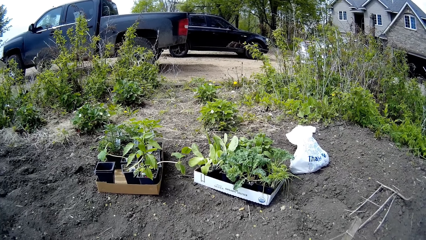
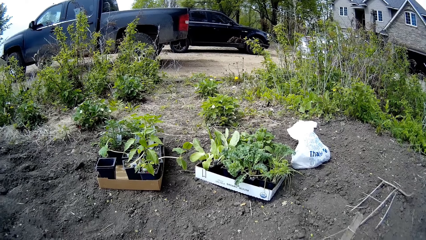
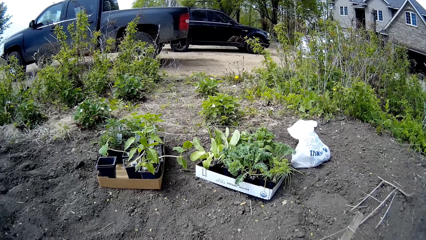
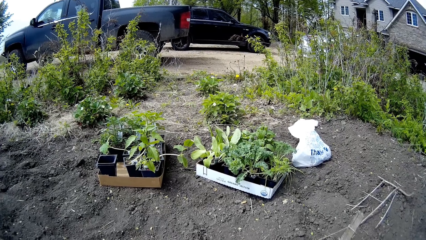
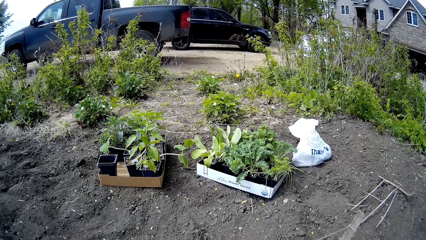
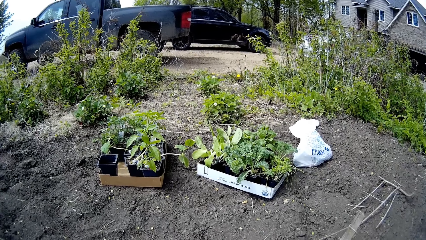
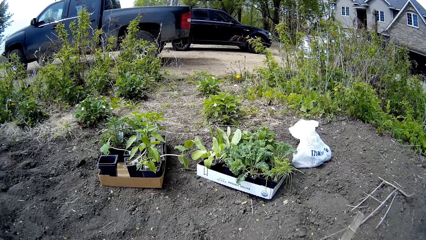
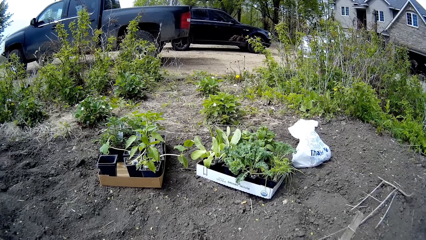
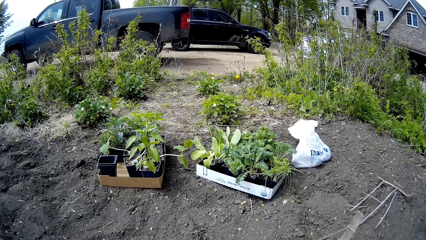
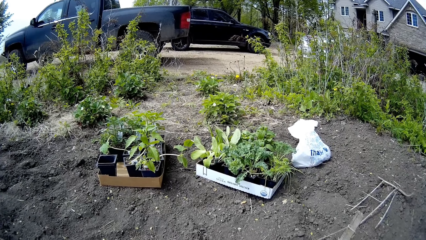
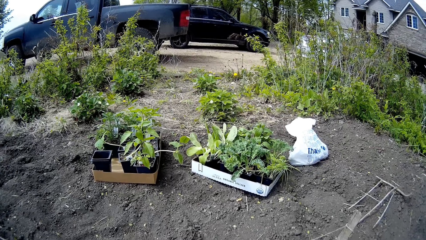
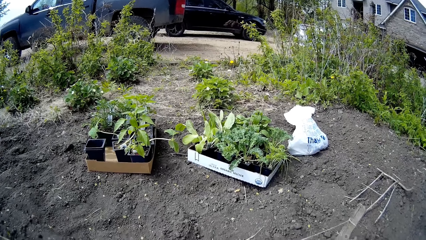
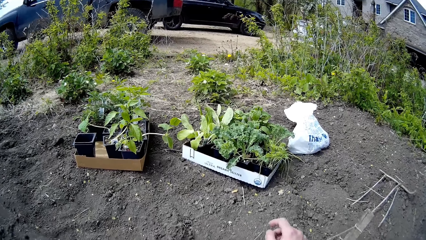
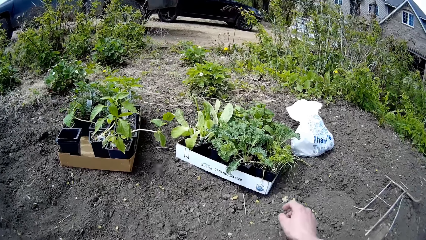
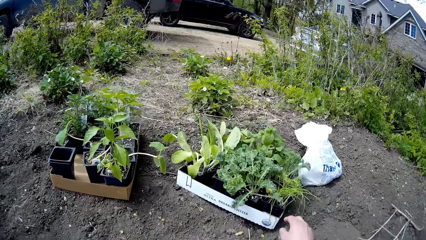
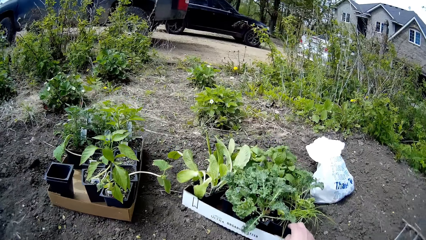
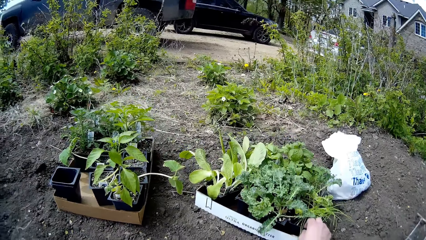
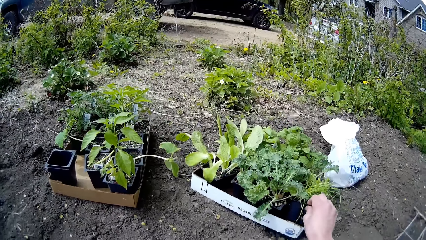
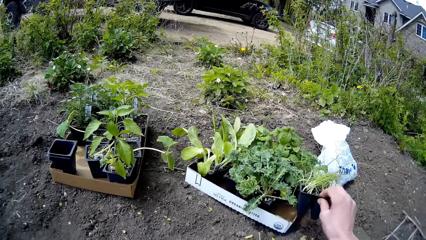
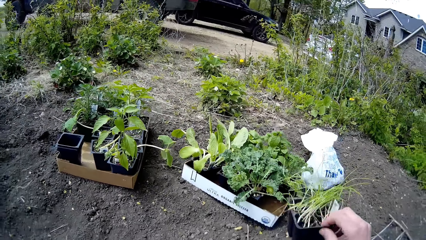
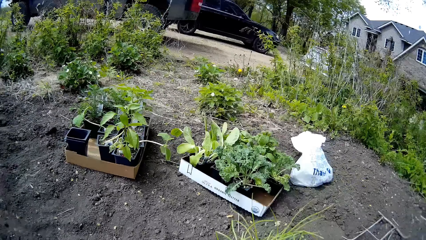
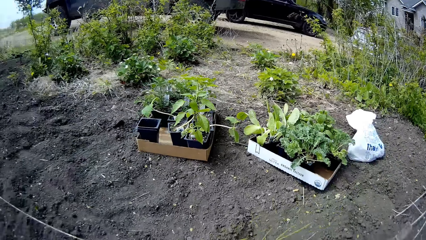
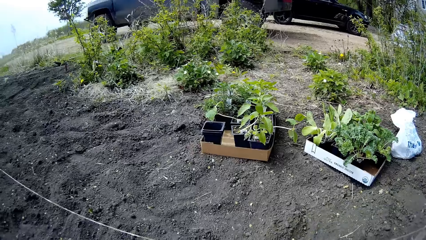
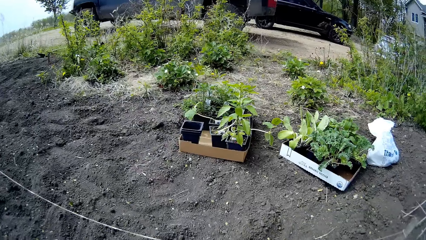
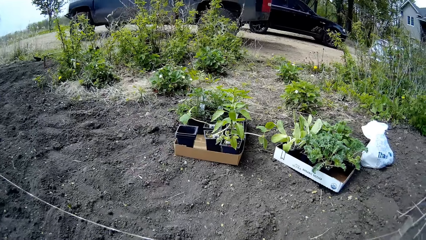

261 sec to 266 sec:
The camera wearer carries a plant container from the carton on the floor with her right hand.

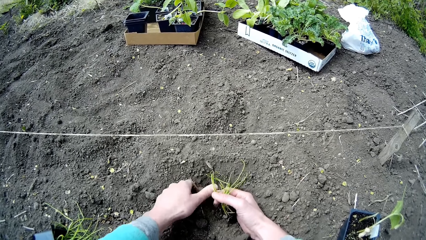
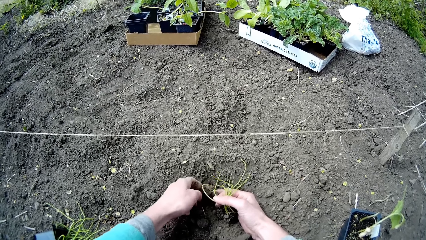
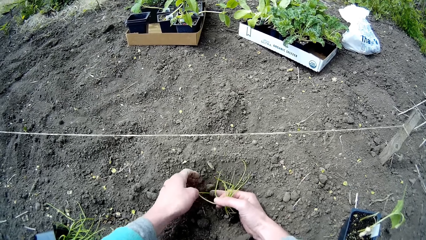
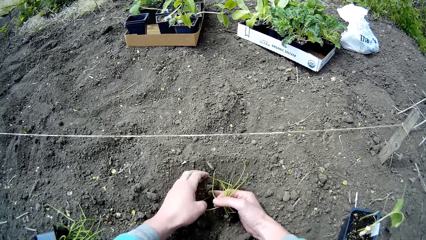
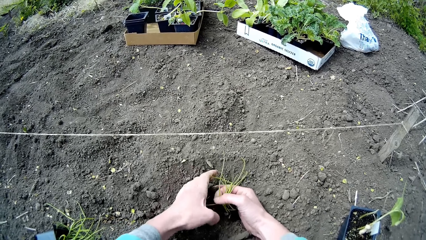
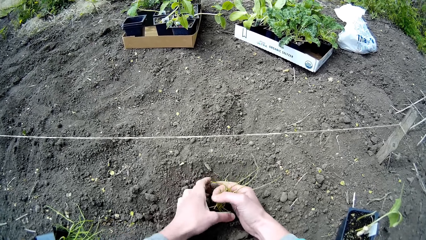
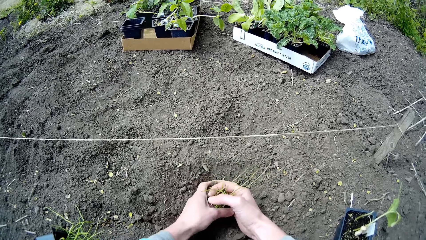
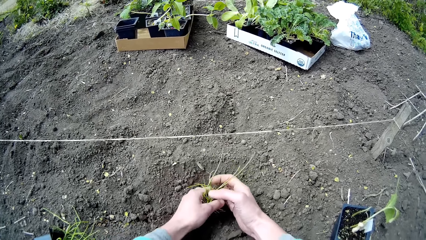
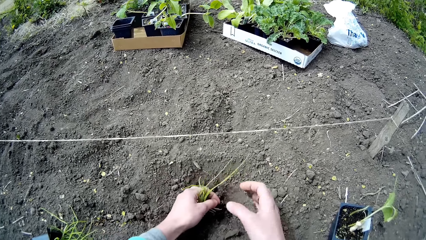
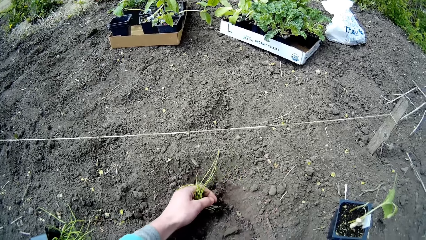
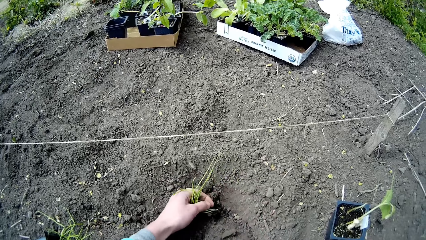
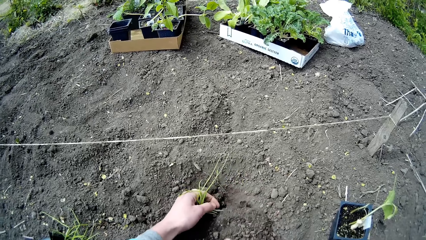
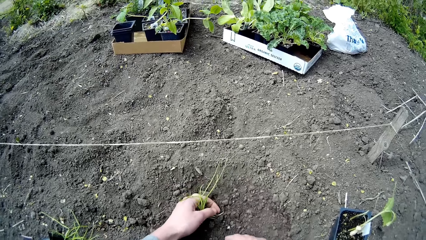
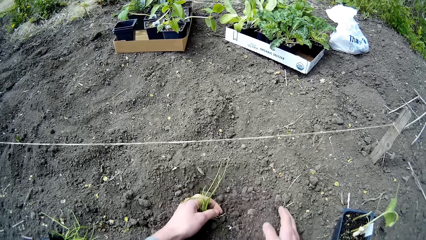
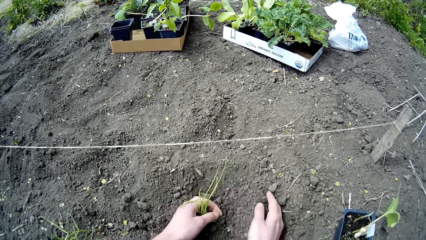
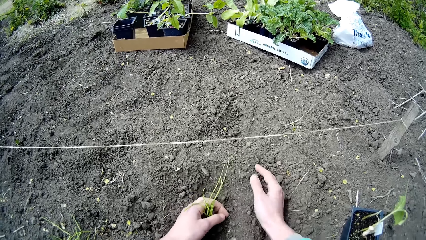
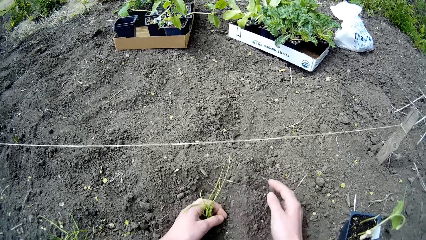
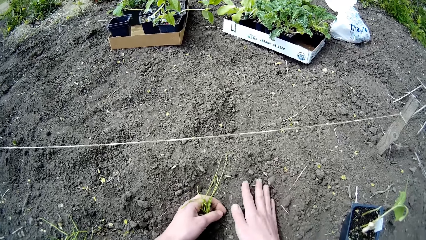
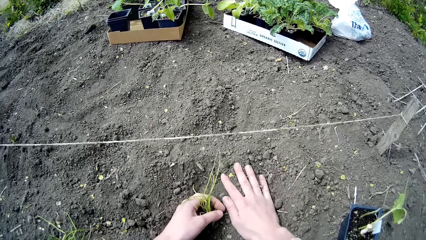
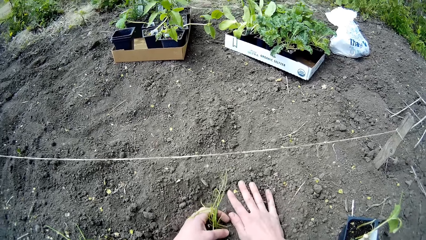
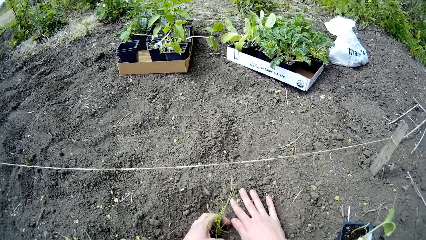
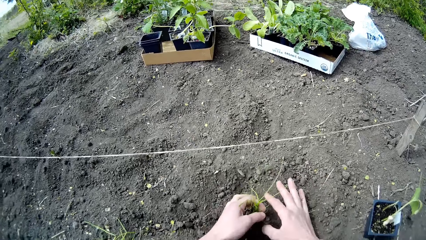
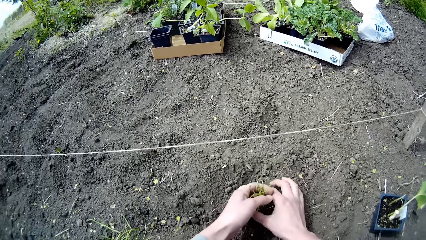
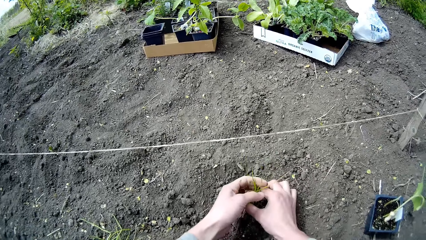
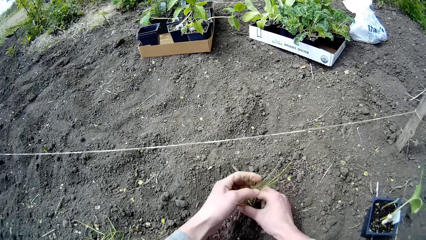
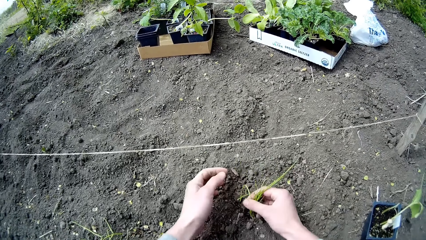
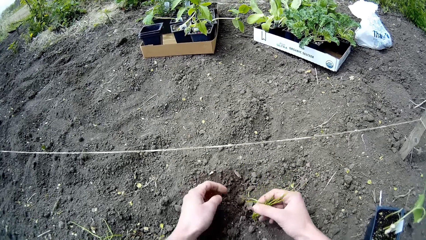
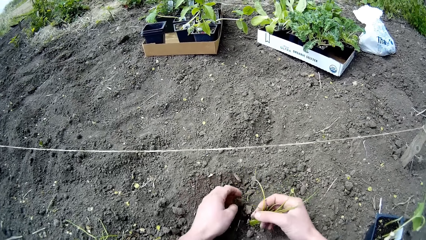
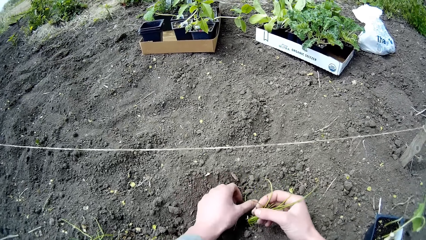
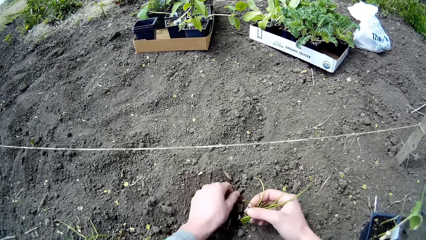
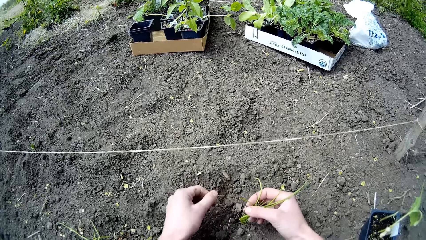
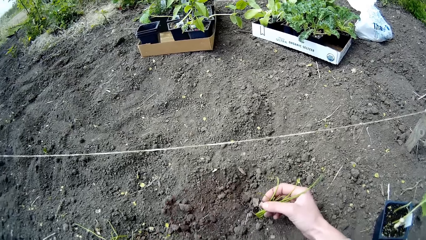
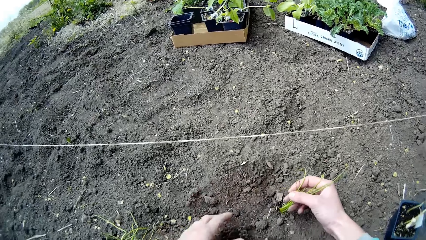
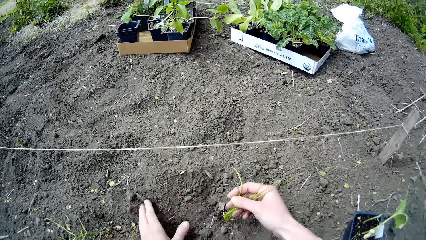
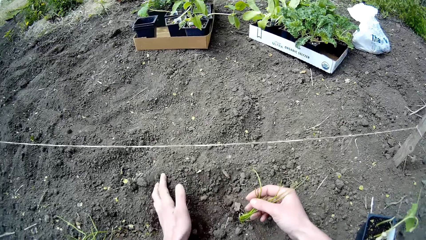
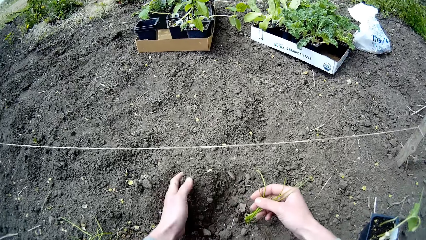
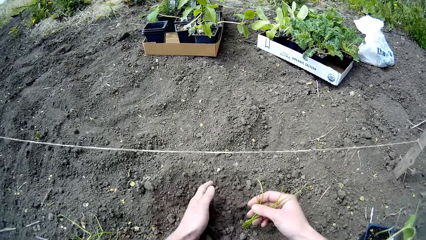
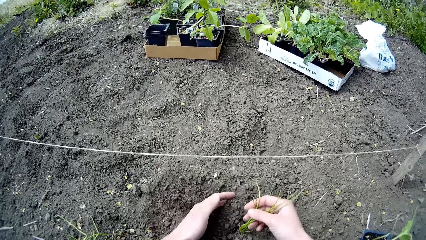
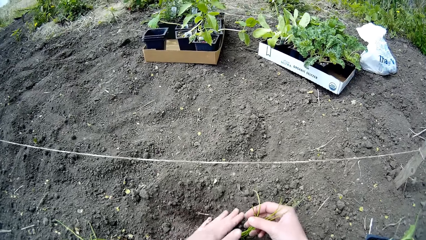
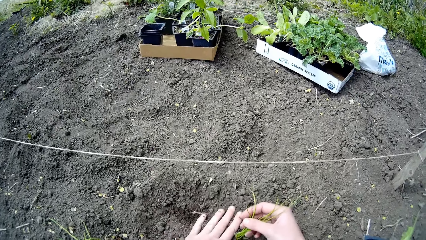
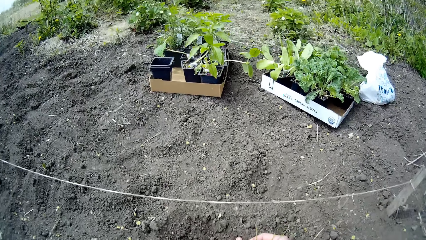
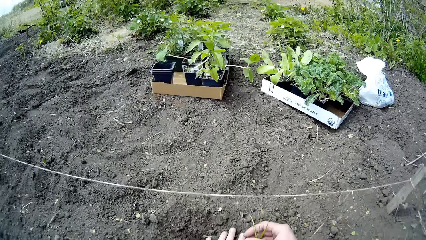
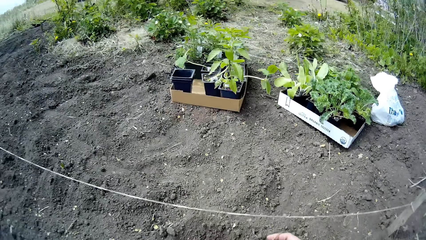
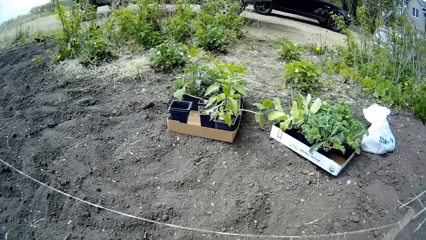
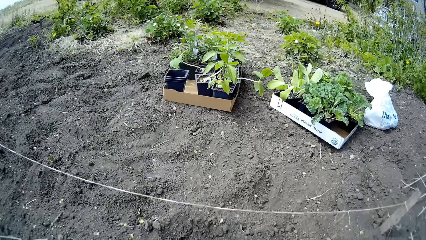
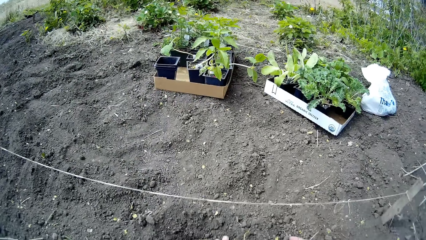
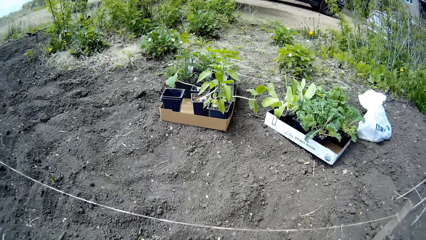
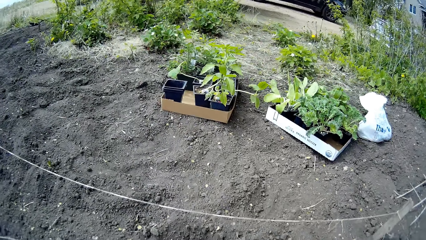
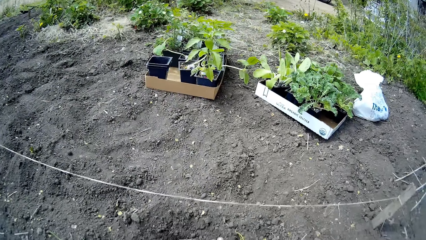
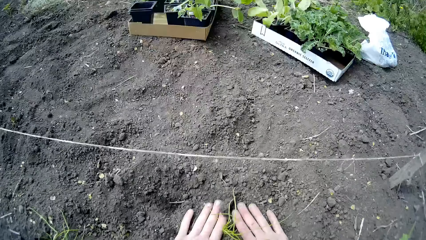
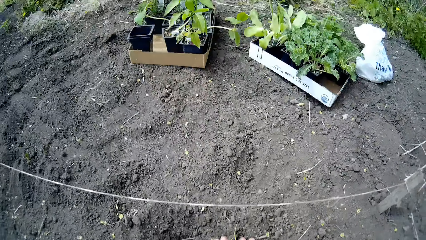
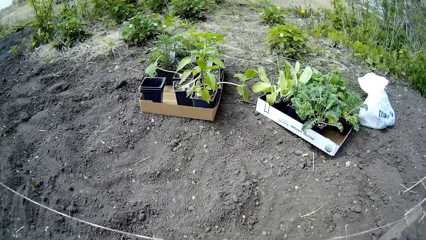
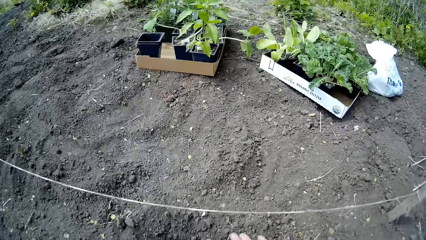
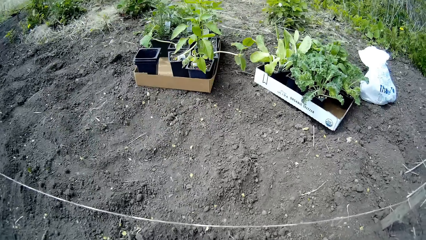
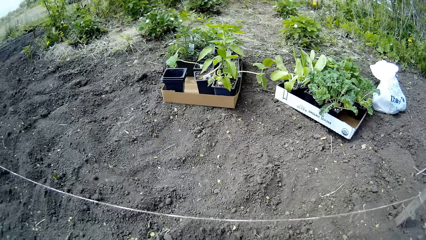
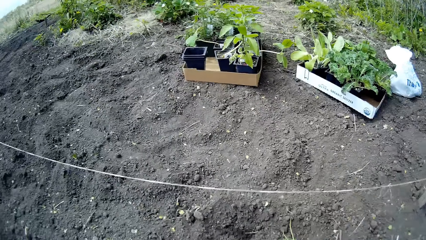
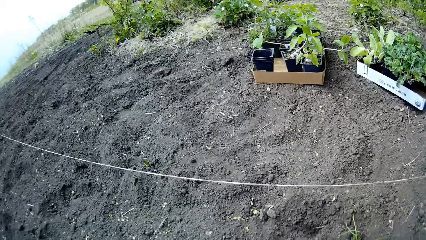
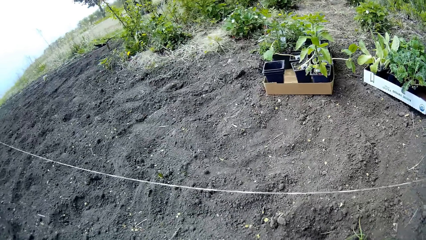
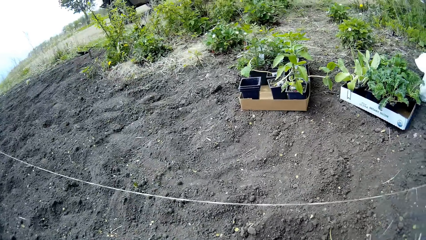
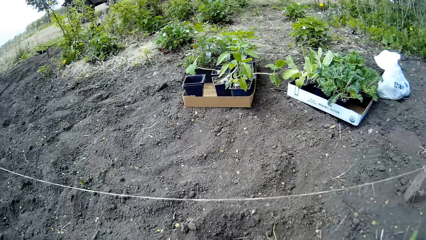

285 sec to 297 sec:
The camera wearer gathers soil over the root of the seedling with her right hand. She gathers soil over the root of the seedling with her left hand.
